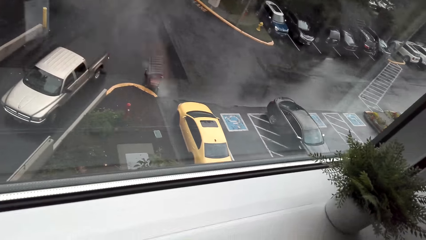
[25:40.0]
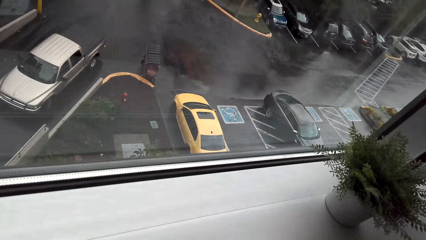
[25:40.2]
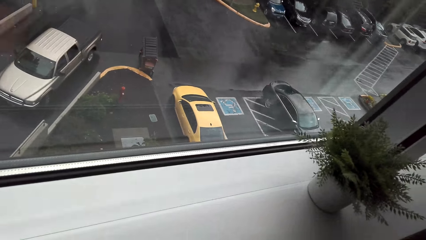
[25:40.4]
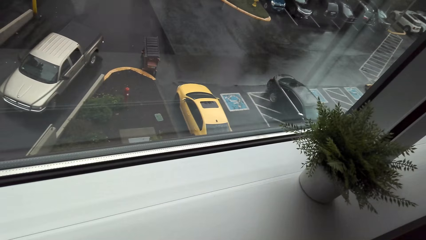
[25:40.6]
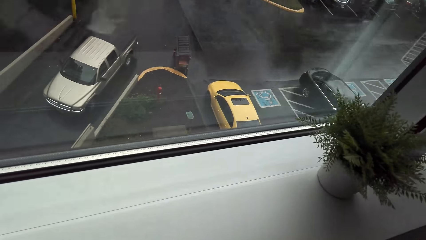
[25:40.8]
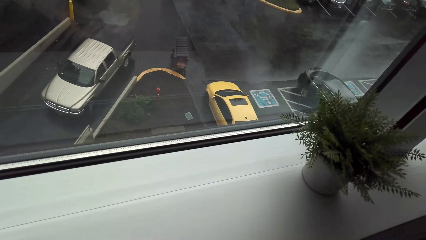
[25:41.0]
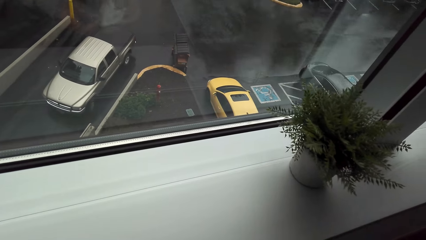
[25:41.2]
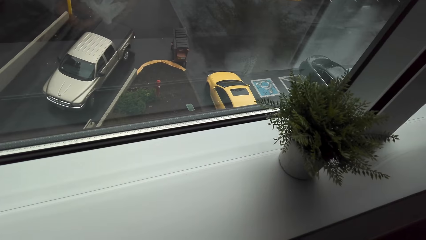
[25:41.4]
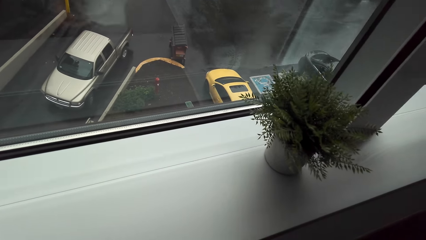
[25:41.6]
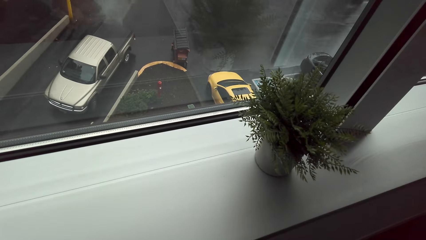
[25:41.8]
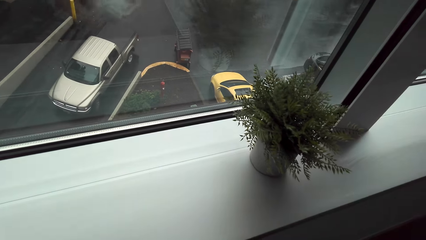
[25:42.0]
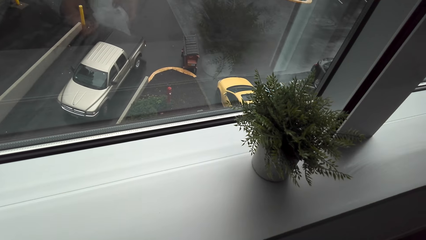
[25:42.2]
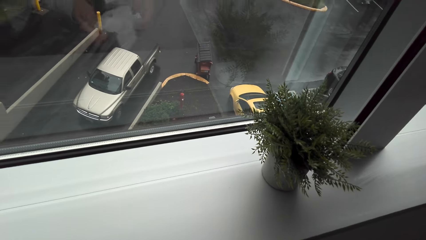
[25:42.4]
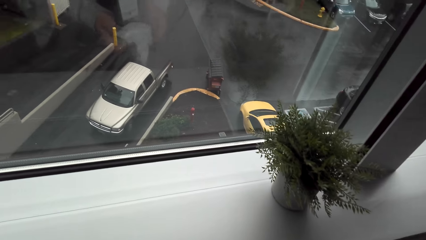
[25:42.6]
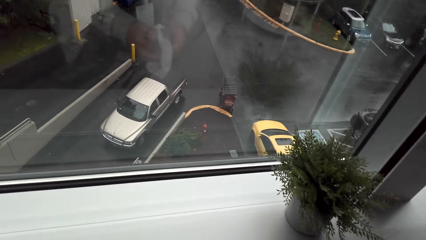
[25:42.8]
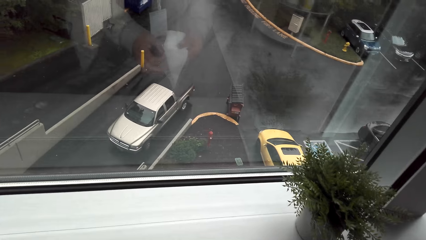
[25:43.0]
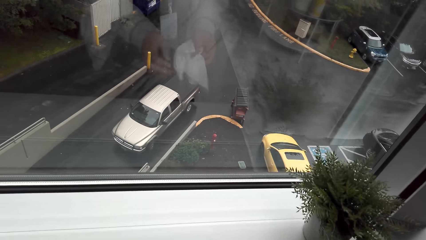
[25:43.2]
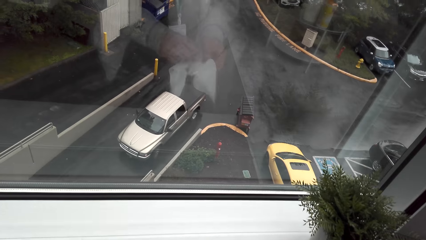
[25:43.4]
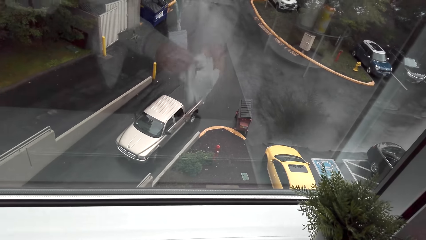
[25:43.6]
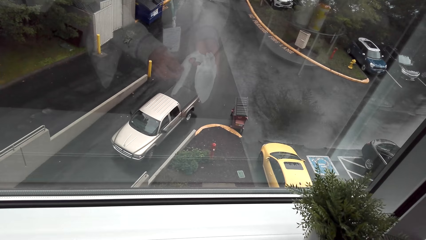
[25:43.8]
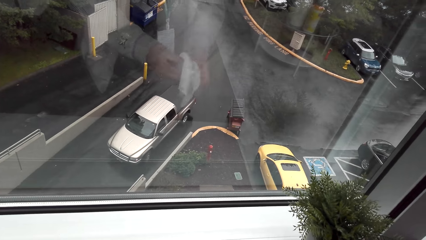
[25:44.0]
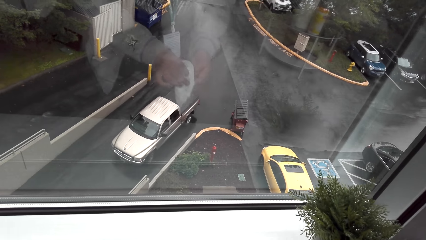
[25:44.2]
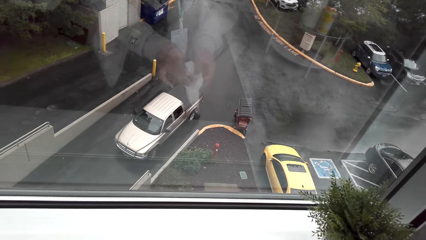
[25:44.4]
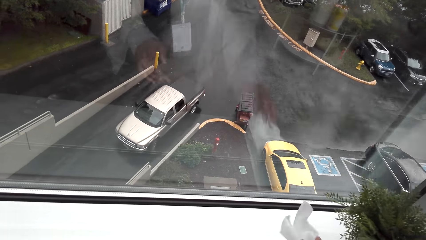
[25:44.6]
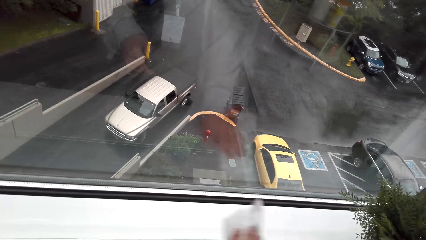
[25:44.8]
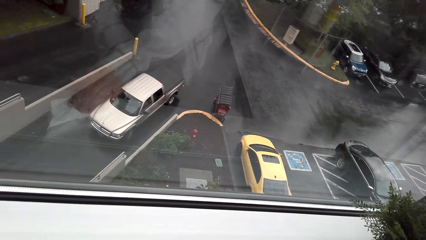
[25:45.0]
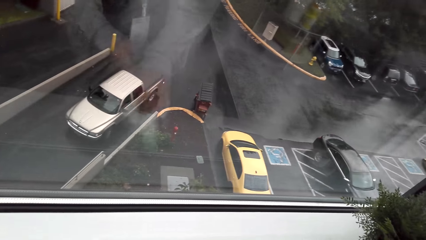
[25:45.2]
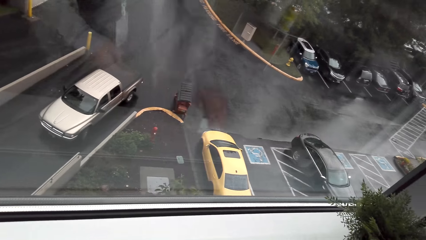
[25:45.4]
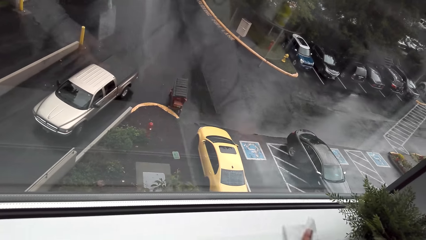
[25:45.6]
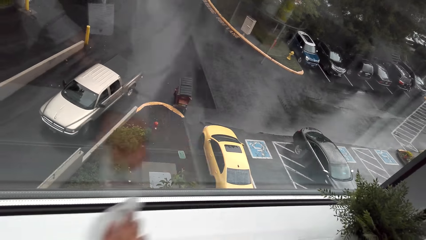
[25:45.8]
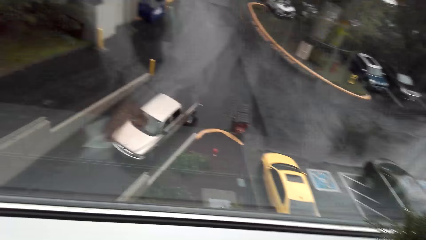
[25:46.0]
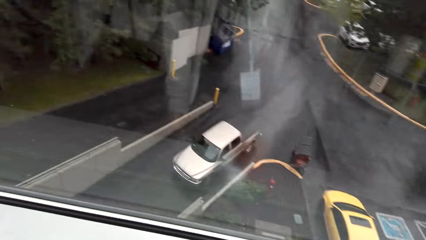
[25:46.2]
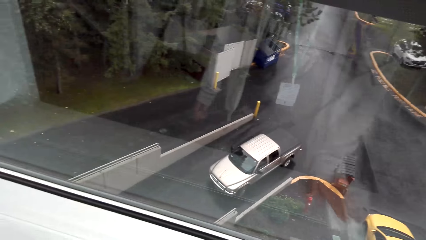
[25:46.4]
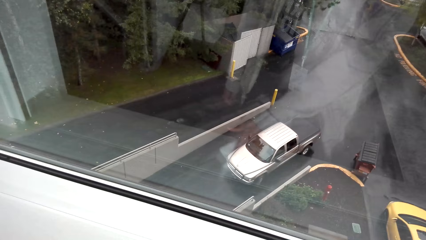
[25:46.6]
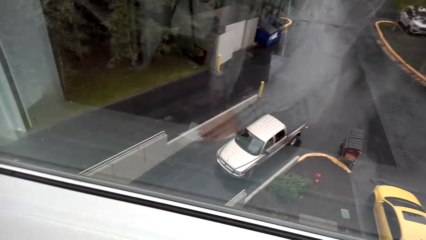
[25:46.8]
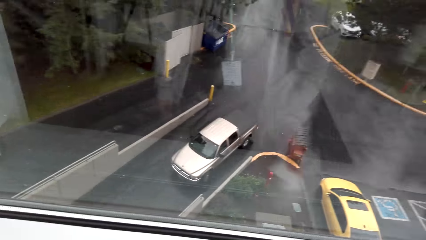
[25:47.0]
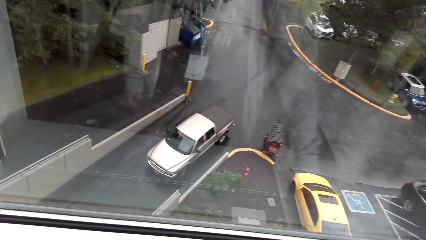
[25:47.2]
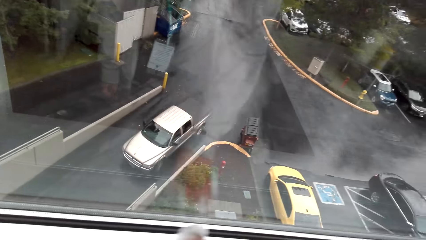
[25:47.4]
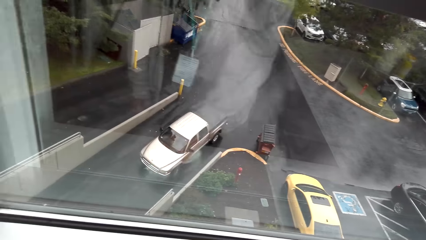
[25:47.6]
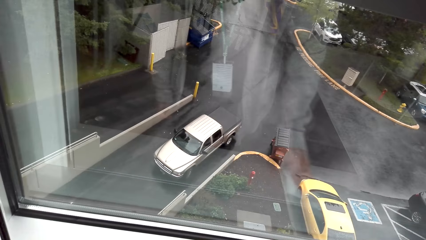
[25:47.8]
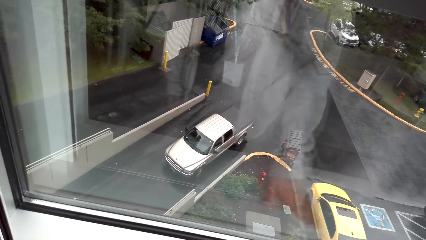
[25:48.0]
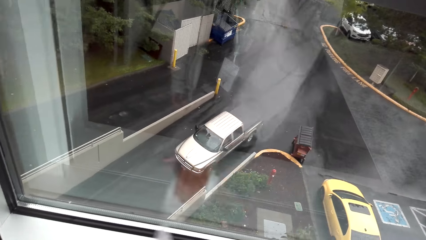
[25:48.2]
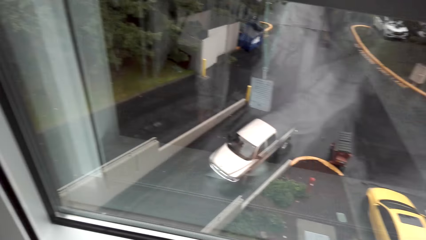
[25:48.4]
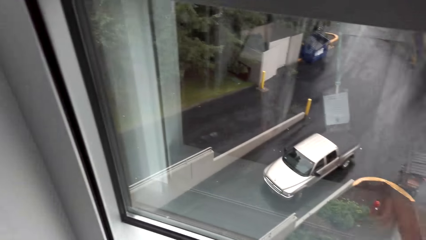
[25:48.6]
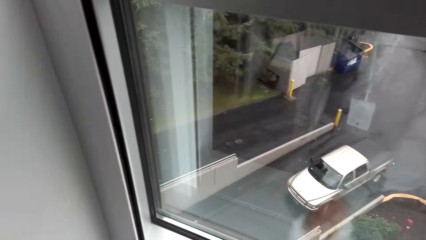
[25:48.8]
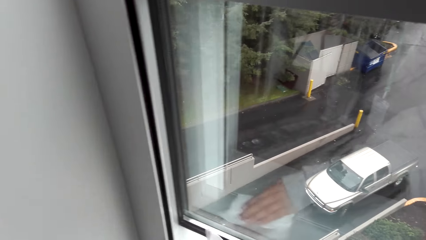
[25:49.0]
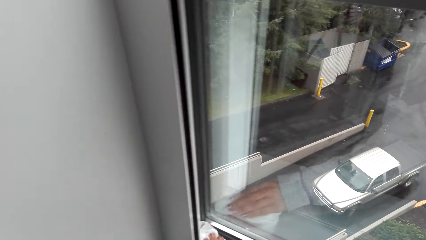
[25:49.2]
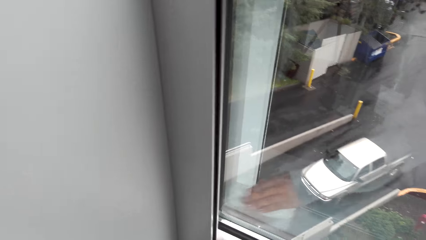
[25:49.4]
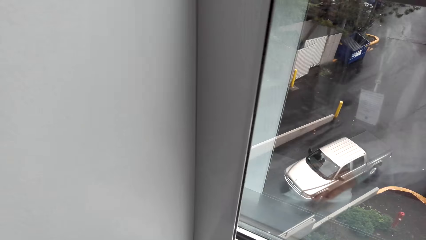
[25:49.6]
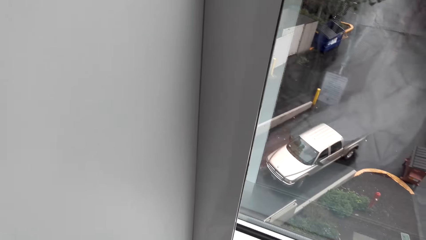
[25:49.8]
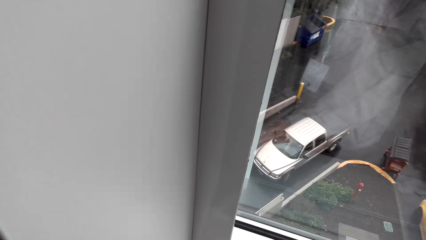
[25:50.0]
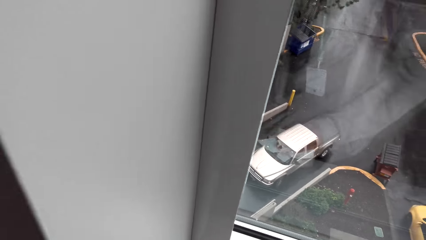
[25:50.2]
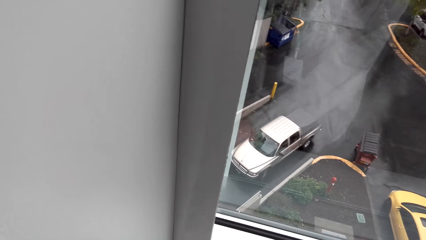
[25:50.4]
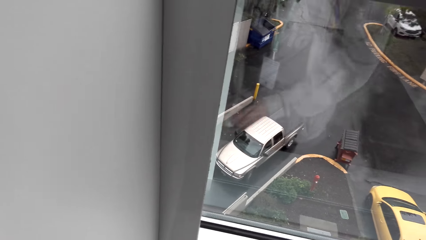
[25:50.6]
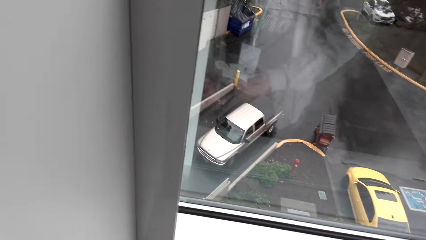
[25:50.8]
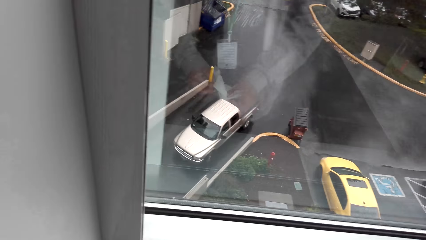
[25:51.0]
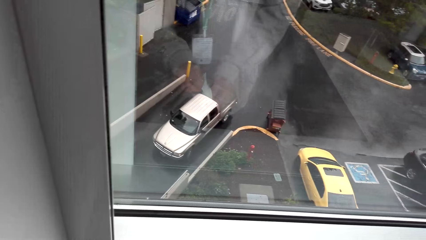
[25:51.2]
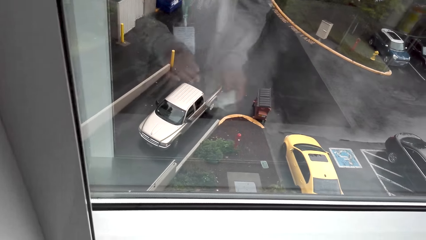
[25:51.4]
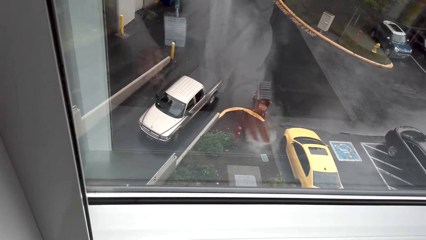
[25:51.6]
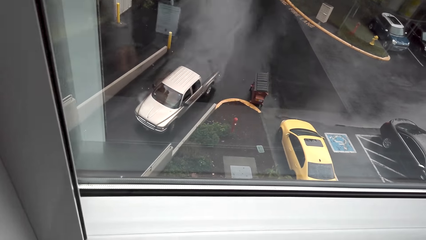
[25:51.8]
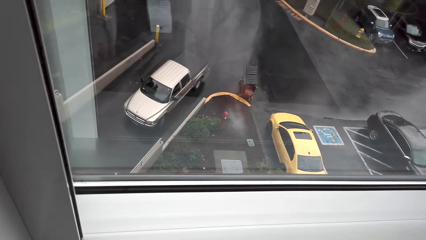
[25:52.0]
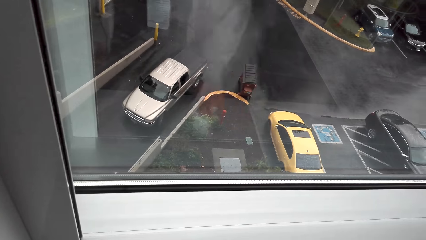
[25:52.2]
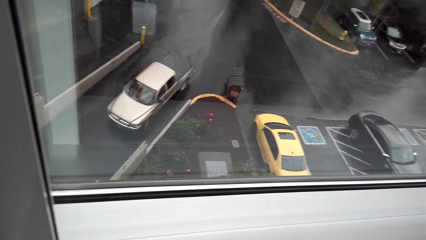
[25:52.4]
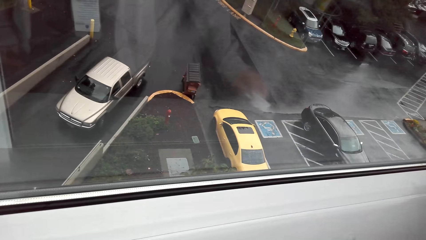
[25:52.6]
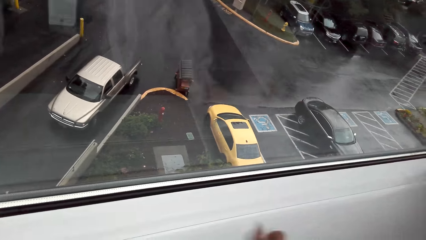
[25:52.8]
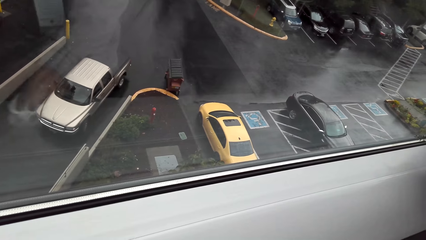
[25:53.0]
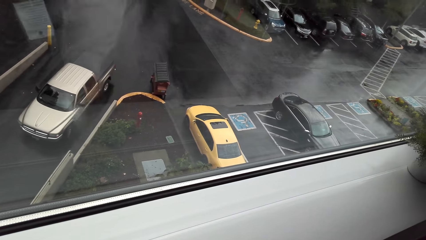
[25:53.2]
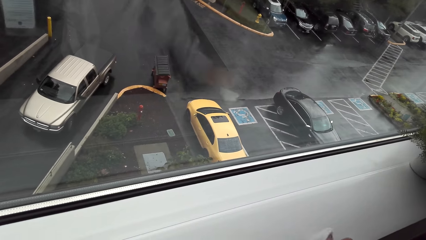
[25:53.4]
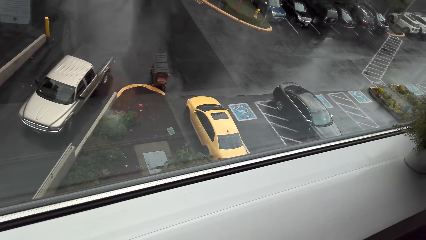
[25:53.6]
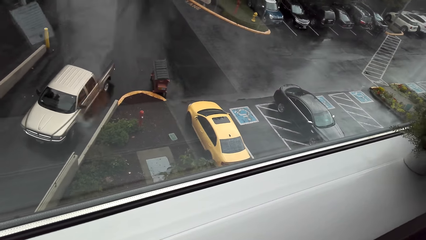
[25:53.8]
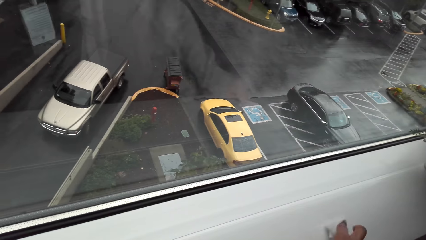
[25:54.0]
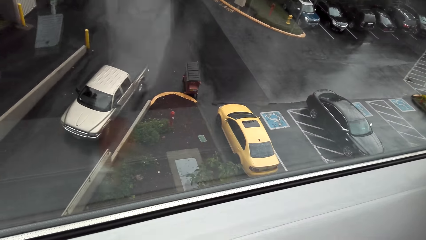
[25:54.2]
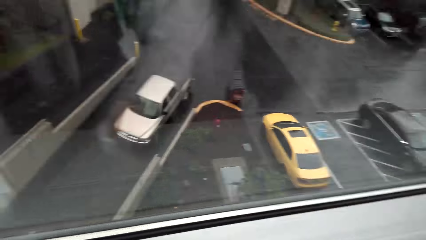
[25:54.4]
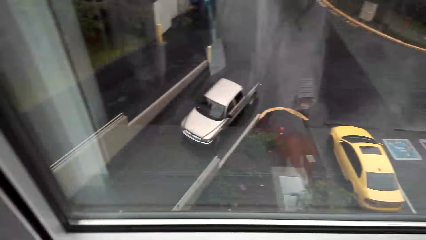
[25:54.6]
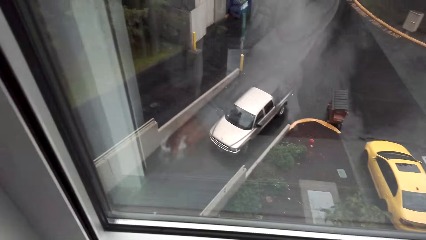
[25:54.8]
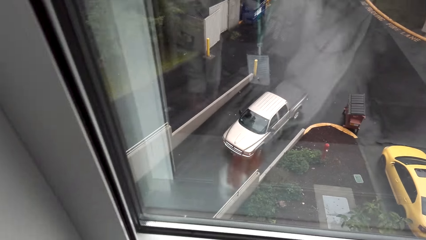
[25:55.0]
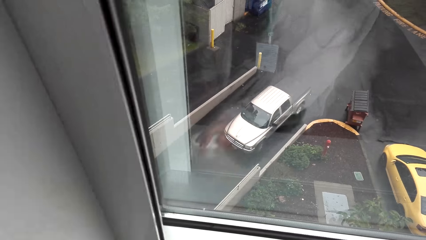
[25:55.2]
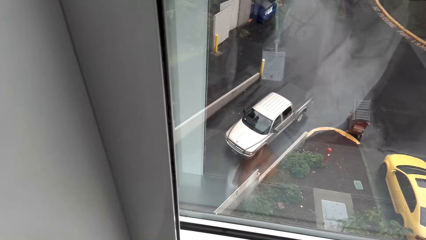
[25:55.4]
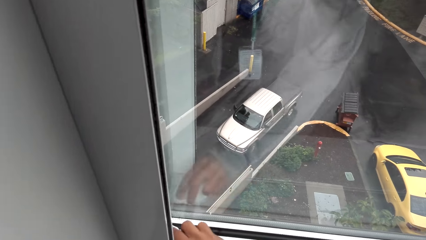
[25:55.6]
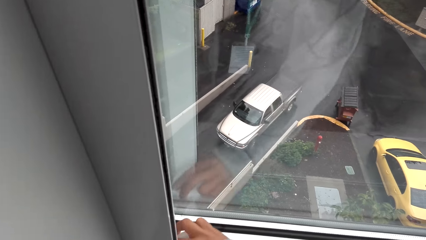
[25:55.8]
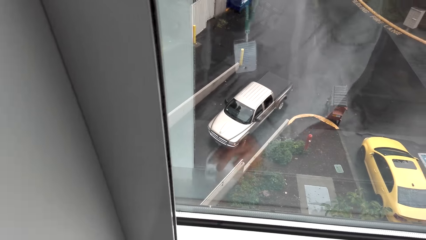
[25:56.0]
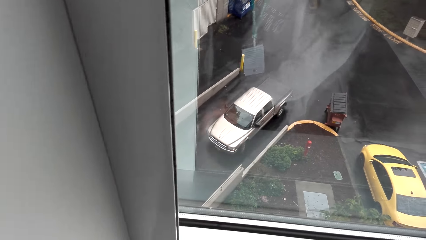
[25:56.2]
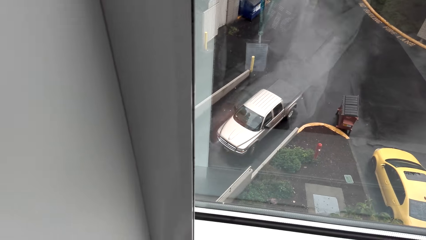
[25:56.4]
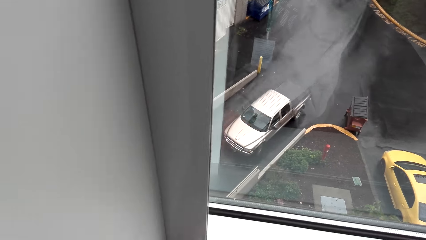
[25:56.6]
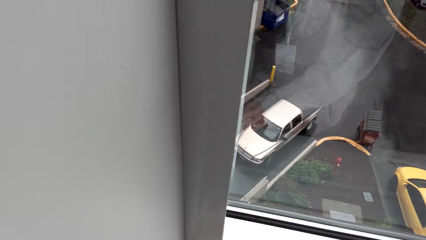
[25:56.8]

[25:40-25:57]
The camera wearer holds the kitchen tissue. They turn the tissue towel. They wipe the window pane with the tissue towel. They turn the tissue towel. They wipe the window pane with the tissue towel.
